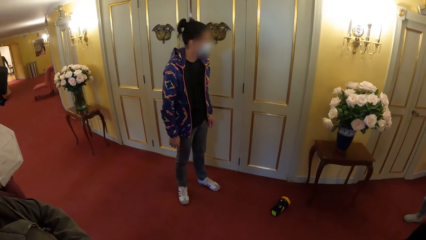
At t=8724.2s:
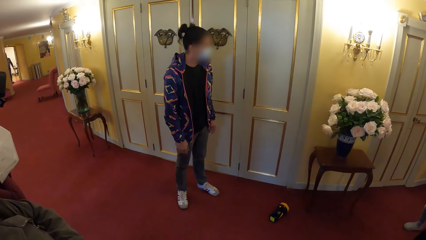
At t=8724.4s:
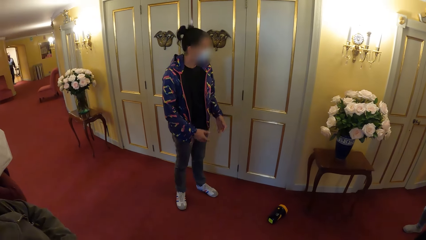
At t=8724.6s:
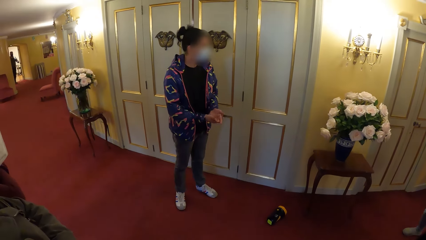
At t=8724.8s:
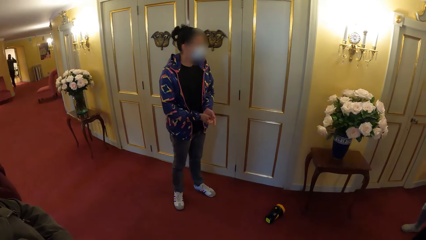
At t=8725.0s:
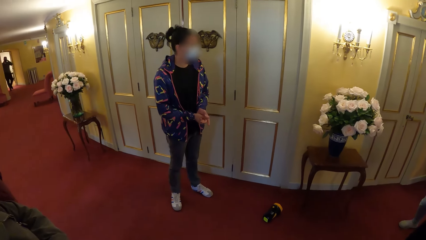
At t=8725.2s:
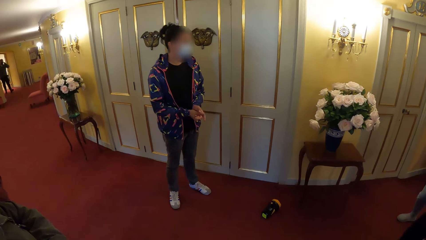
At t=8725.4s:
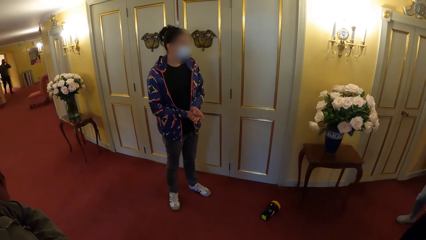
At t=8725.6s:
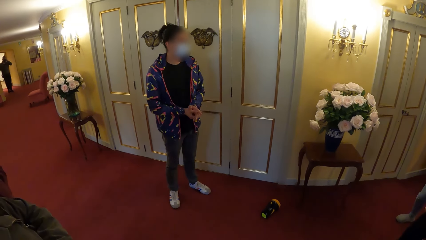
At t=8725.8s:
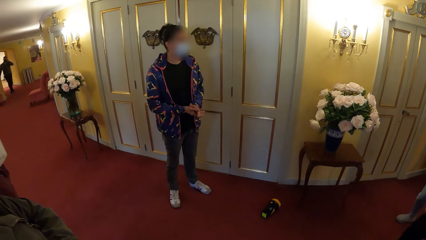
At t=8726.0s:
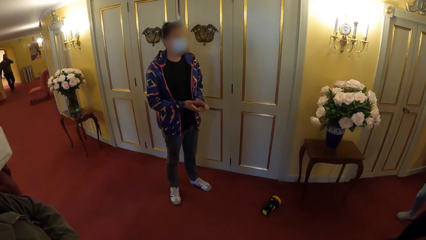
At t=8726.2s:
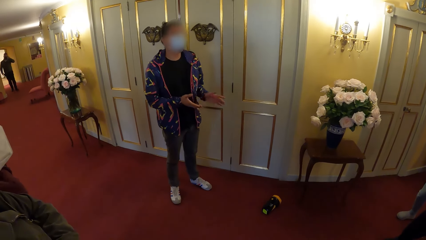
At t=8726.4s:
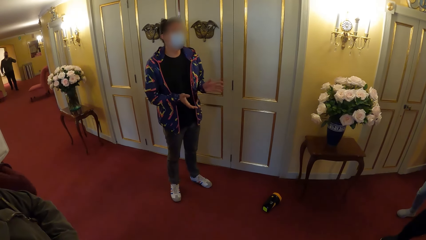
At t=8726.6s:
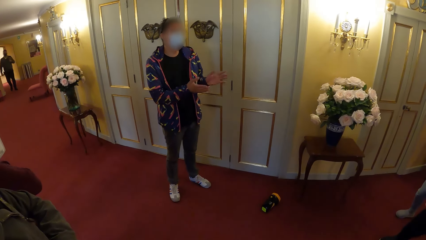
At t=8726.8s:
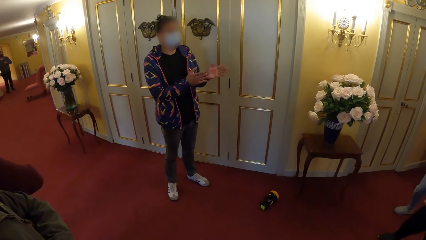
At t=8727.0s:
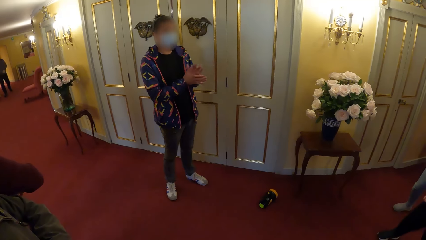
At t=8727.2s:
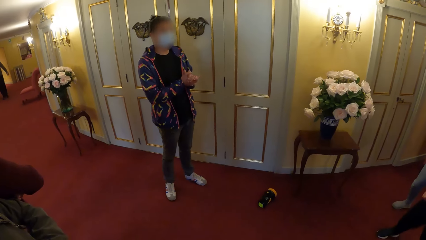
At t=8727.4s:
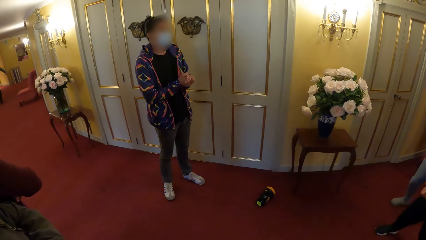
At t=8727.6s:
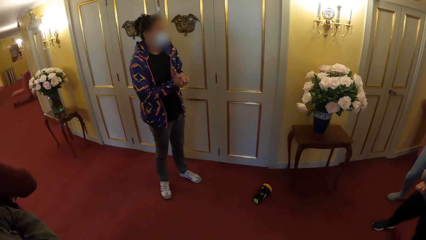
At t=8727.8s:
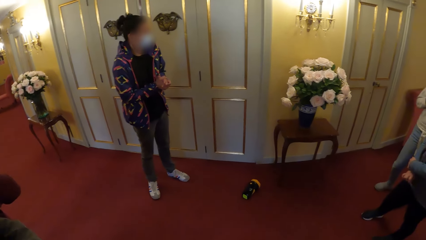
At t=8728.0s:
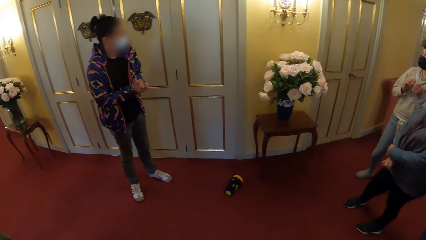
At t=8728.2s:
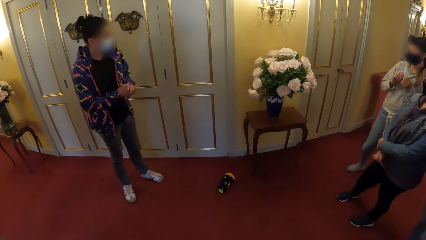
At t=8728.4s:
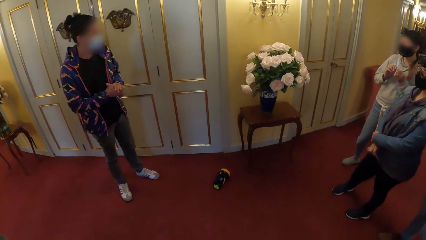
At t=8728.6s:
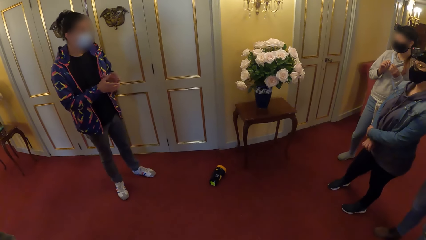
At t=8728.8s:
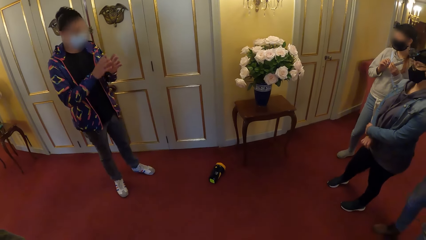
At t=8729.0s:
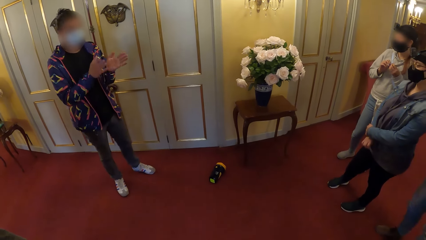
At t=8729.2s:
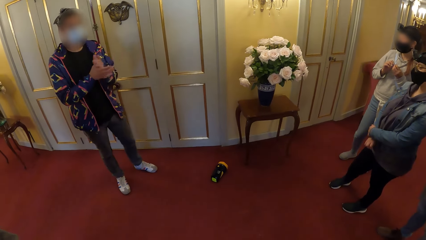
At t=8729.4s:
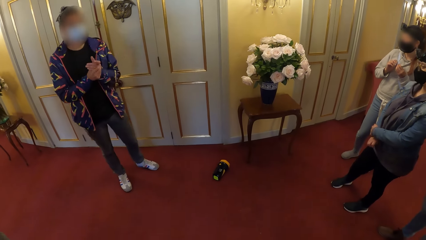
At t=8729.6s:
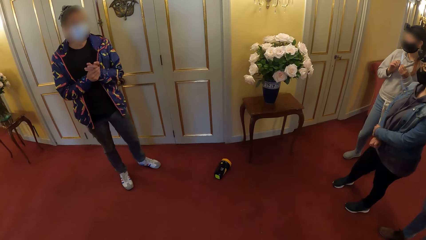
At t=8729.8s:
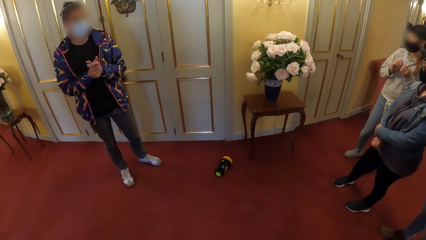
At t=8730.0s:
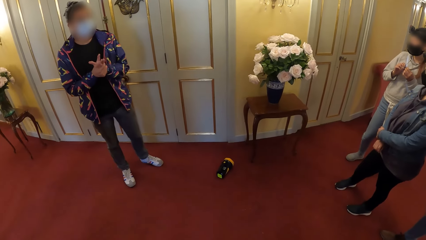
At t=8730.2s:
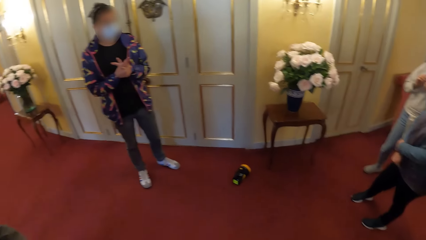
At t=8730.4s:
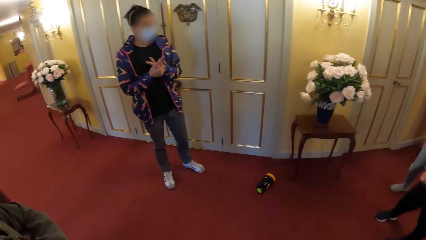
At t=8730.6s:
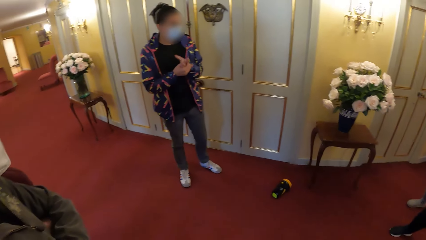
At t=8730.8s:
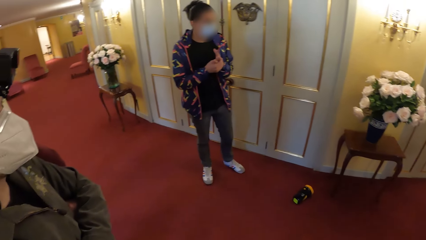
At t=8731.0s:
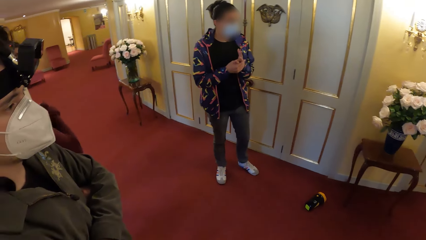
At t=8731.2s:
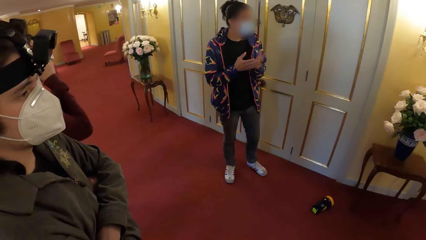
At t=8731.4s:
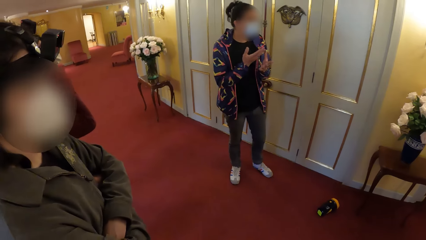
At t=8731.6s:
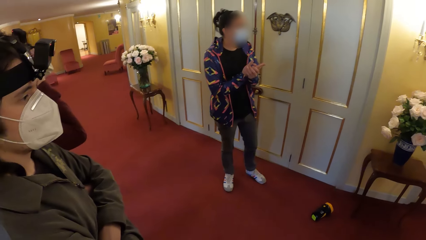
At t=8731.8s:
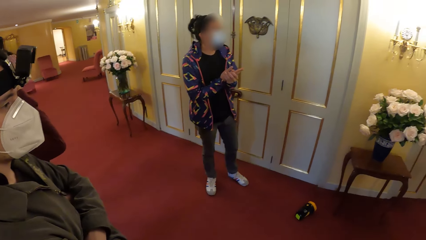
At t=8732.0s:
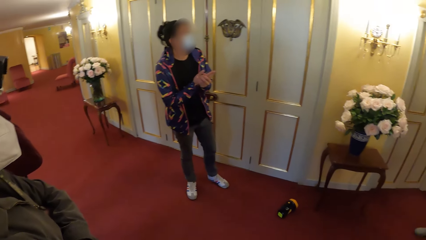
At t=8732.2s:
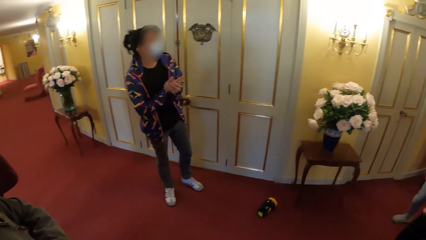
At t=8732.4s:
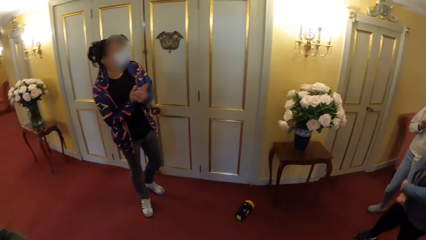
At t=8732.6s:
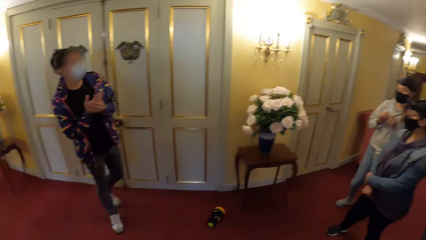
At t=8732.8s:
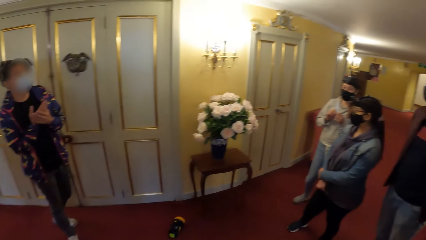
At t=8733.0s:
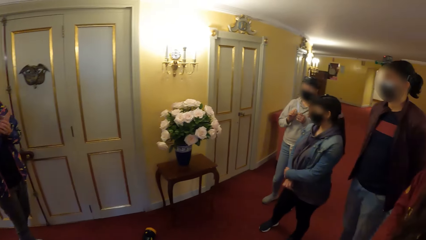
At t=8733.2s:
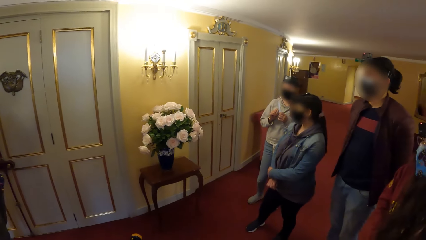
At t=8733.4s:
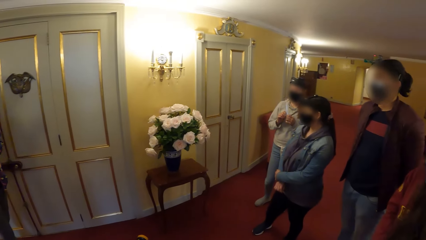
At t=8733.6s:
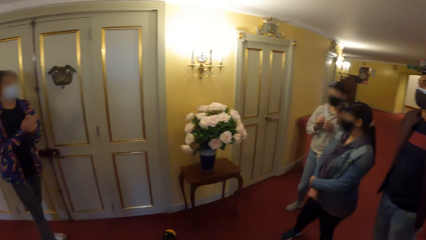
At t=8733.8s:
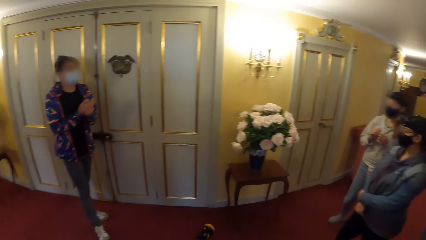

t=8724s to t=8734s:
The camera wearer looks around the building.

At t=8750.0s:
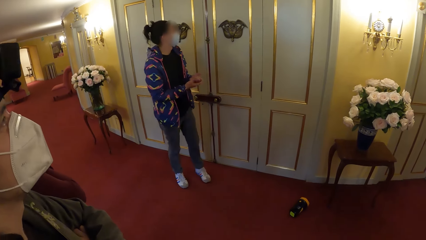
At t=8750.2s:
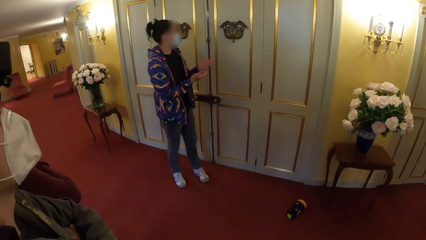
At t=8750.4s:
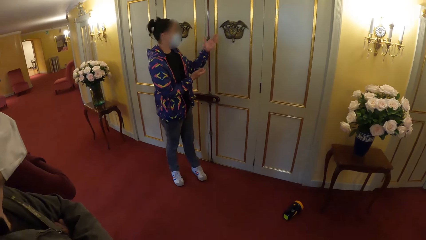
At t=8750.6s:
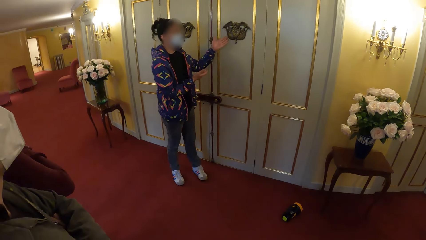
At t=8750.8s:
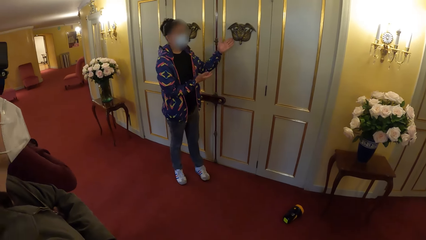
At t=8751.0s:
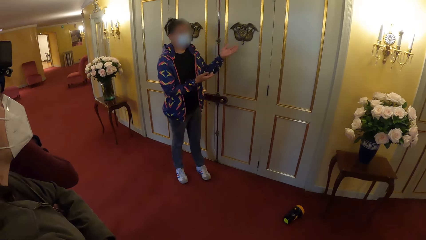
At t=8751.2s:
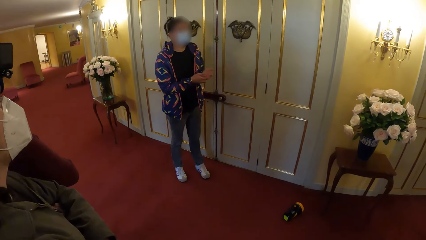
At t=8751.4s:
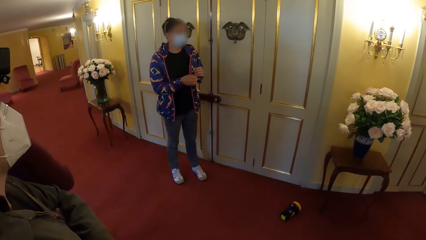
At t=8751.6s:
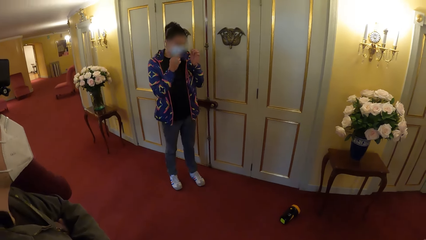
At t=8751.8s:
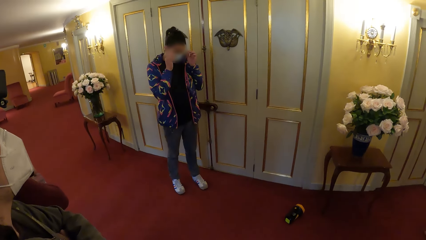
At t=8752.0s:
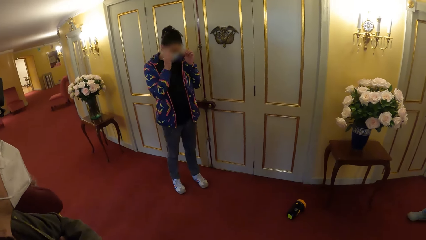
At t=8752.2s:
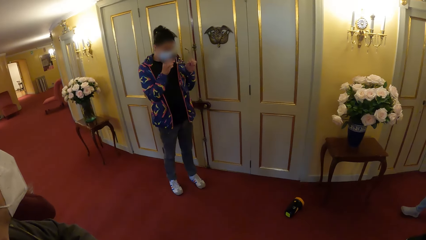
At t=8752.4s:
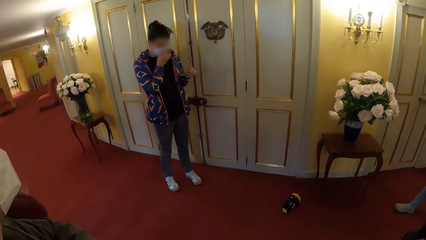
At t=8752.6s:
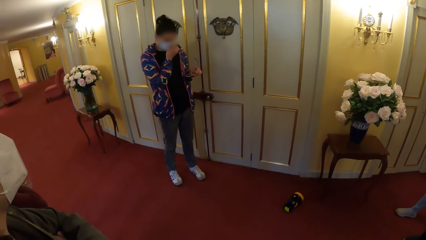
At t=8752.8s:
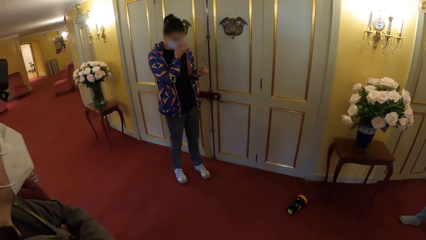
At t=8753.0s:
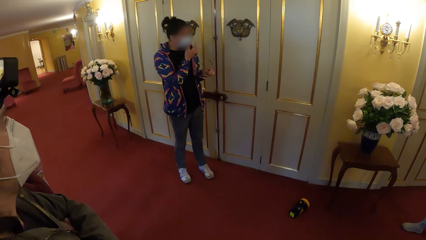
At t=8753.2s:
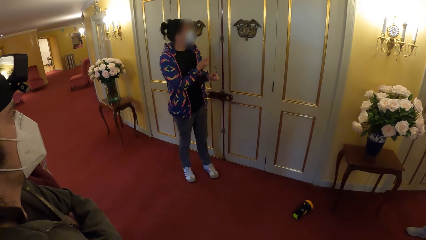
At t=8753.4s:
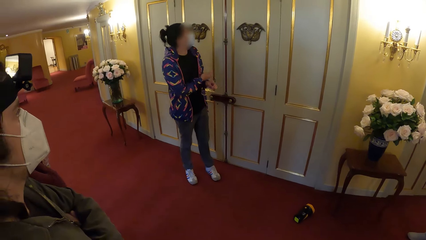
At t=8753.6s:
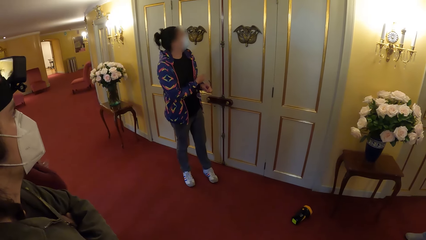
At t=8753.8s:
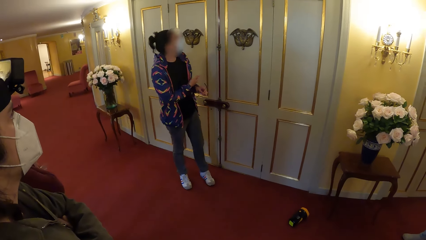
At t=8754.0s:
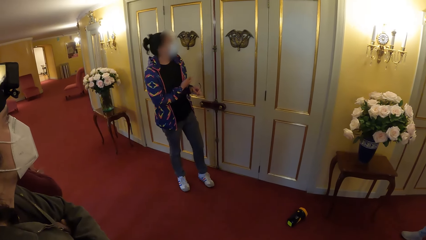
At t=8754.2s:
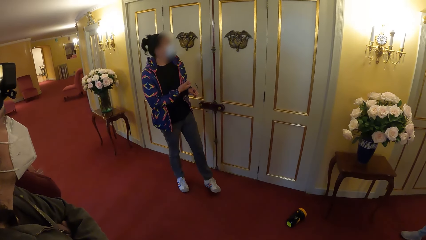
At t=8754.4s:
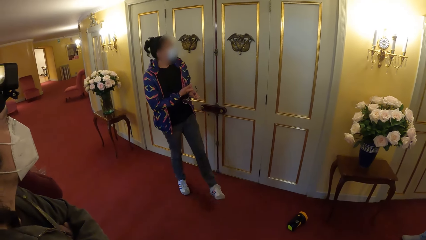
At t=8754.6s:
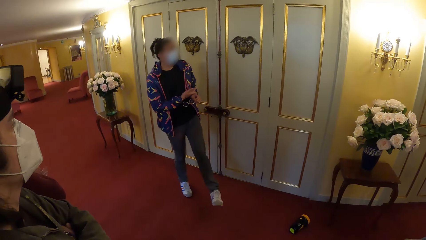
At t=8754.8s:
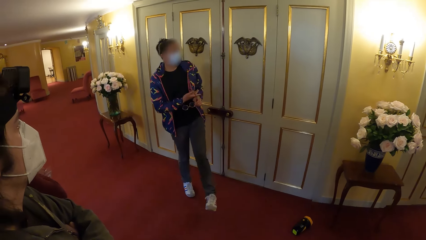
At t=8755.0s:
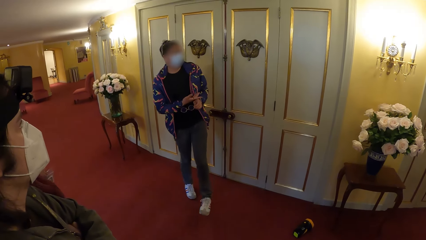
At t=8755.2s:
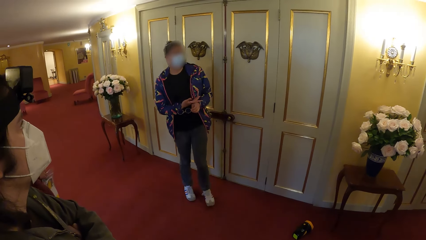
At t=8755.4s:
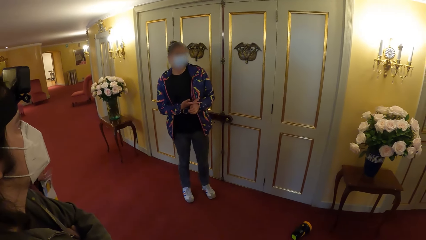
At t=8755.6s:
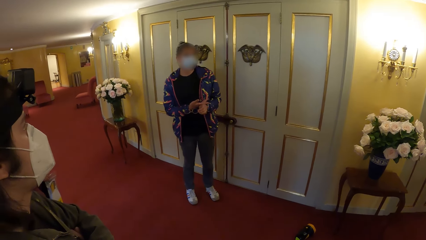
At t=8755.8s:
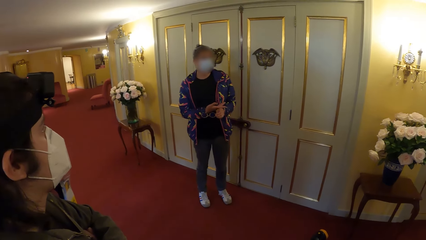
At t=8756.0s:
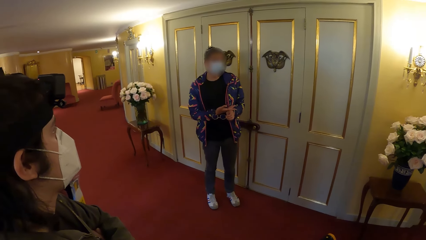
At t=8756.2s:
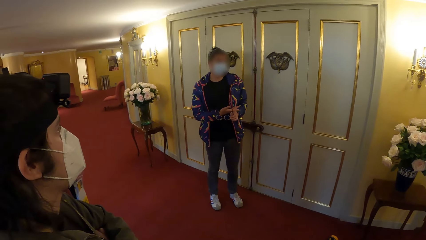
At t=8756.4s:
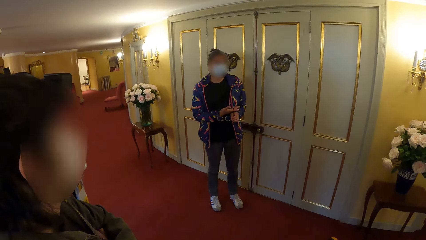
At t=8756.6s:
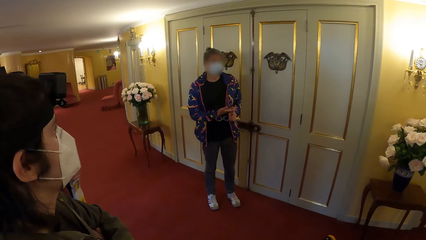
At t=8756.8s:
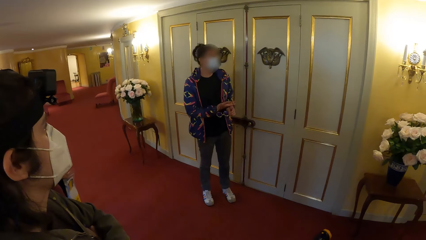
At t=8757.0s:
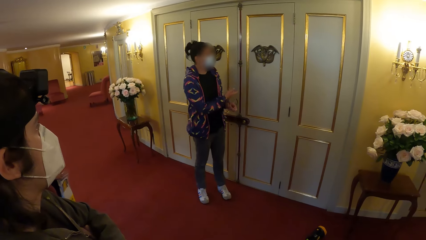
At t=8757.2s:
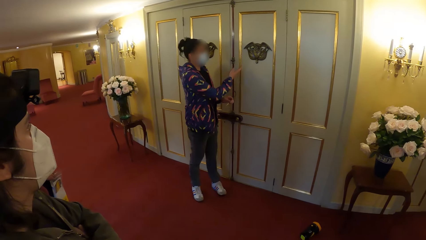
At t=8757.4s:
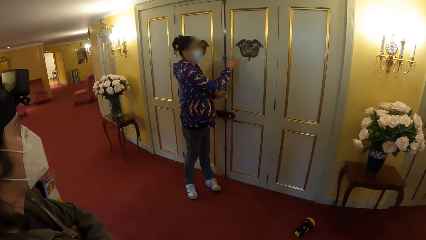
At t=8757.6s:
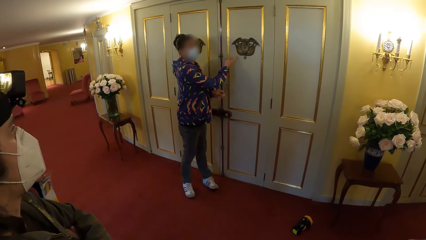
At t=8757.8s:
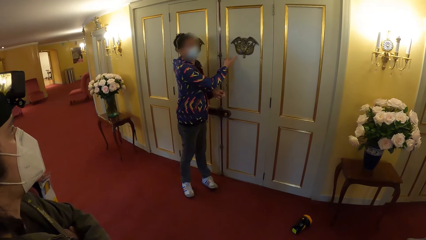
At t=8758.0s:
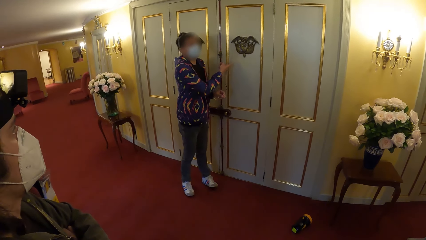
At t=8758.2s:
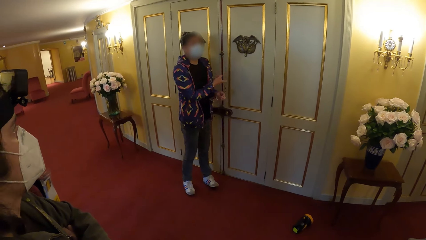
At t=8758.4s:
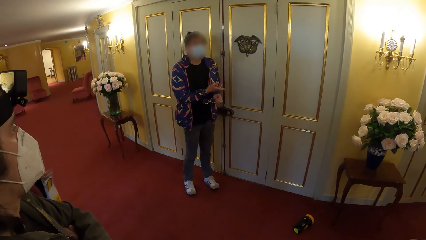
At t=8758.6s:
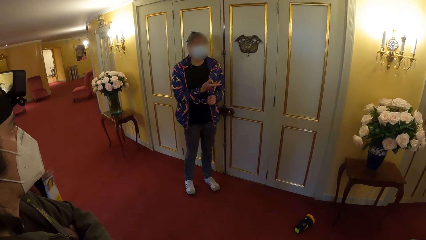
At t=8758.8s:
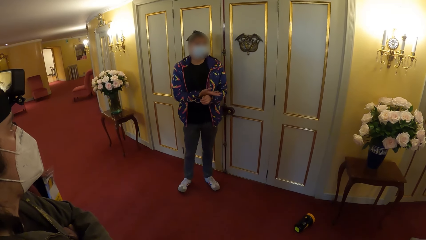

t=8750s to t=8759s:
A man removes his glasses with both hands. The man holds the glasses with his left hand.
